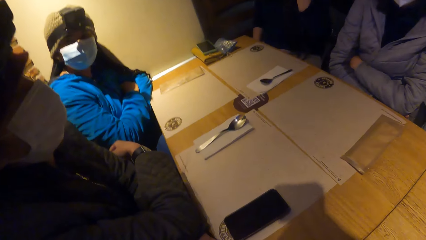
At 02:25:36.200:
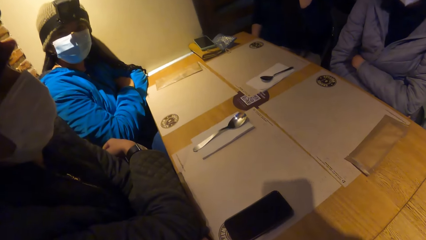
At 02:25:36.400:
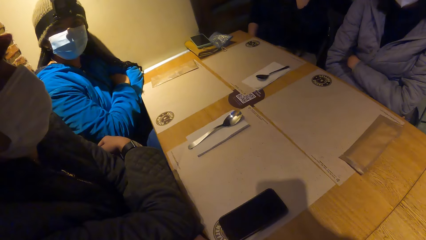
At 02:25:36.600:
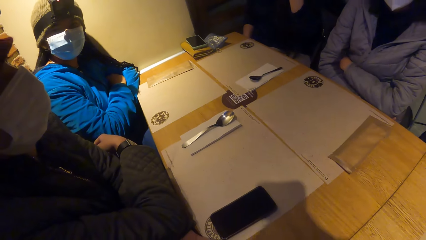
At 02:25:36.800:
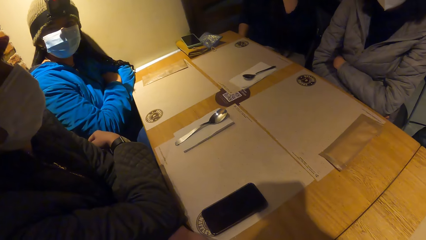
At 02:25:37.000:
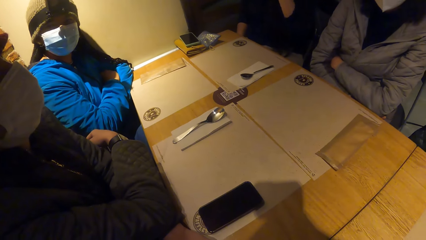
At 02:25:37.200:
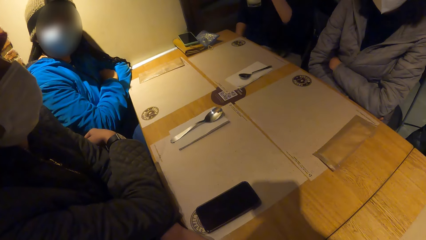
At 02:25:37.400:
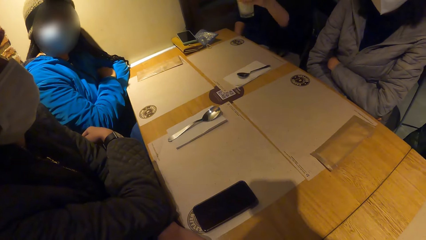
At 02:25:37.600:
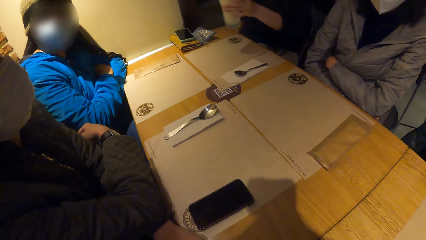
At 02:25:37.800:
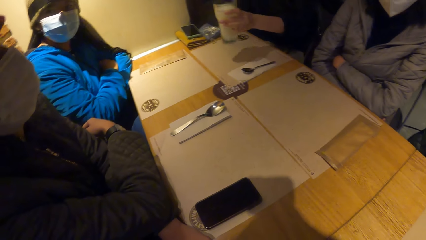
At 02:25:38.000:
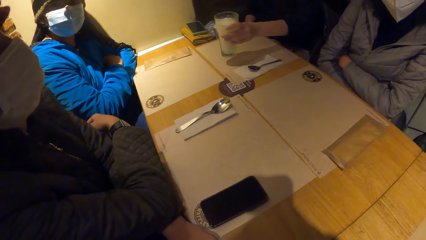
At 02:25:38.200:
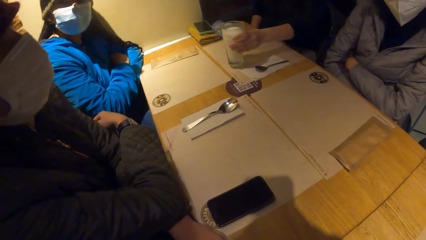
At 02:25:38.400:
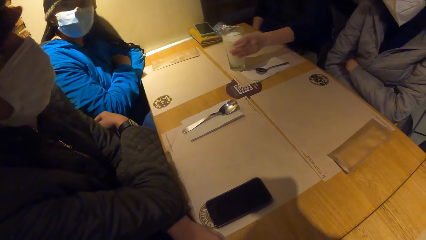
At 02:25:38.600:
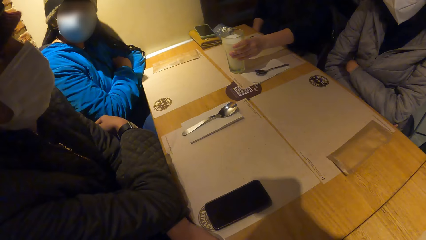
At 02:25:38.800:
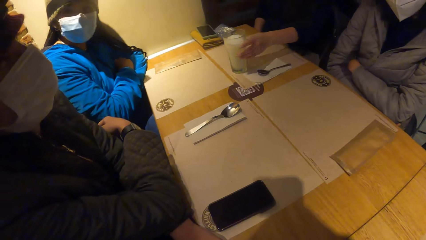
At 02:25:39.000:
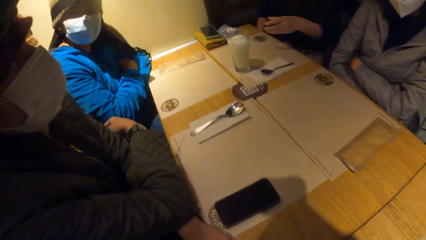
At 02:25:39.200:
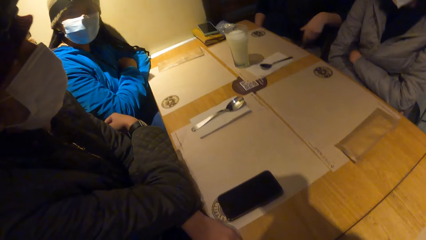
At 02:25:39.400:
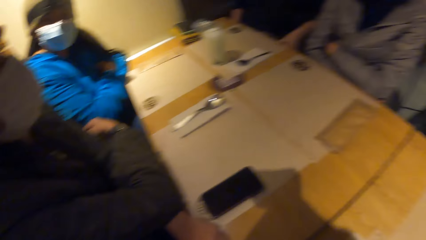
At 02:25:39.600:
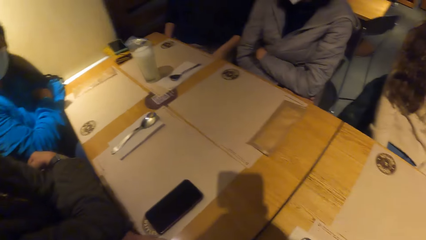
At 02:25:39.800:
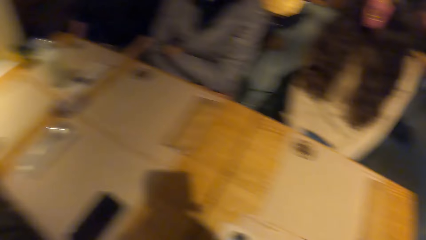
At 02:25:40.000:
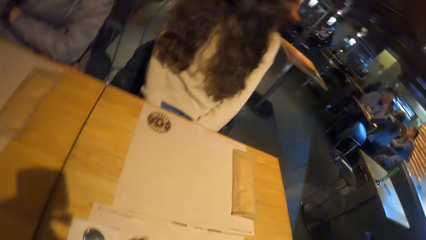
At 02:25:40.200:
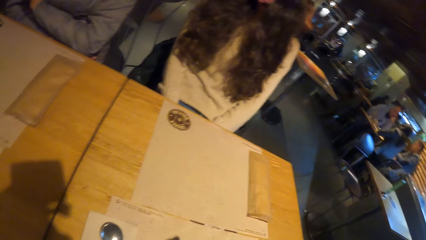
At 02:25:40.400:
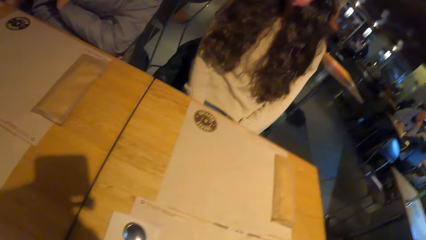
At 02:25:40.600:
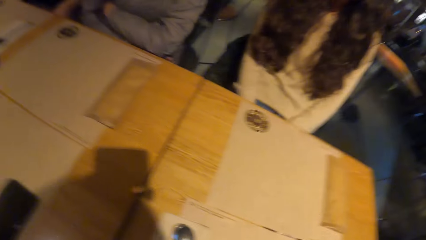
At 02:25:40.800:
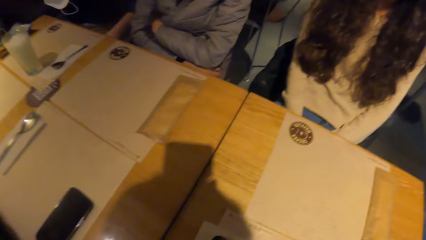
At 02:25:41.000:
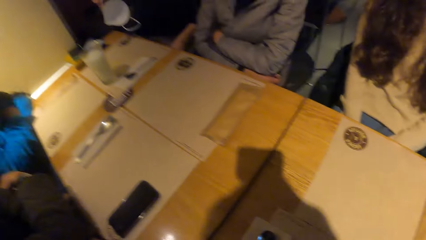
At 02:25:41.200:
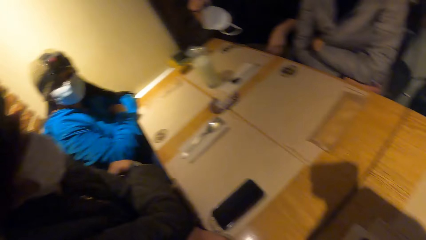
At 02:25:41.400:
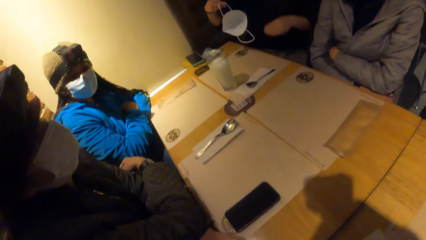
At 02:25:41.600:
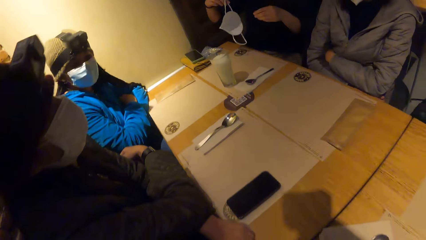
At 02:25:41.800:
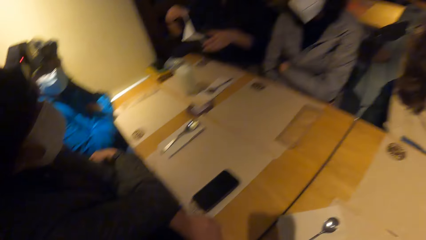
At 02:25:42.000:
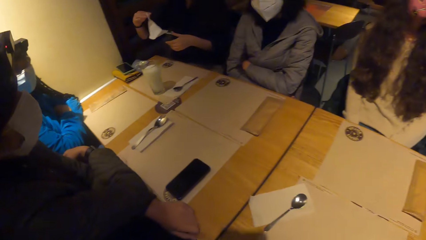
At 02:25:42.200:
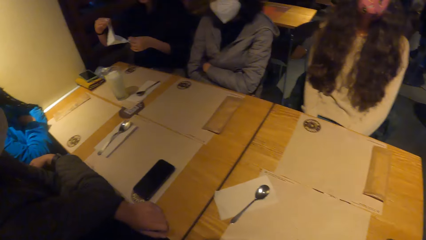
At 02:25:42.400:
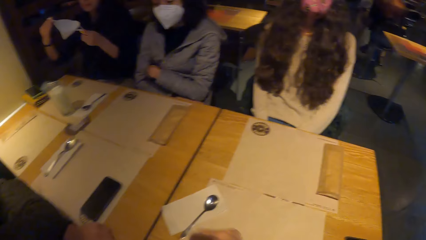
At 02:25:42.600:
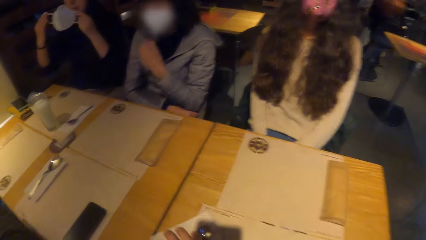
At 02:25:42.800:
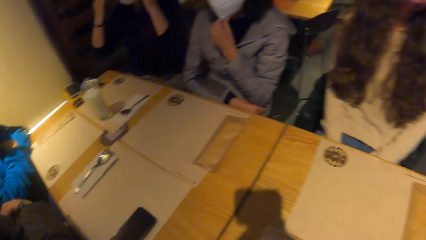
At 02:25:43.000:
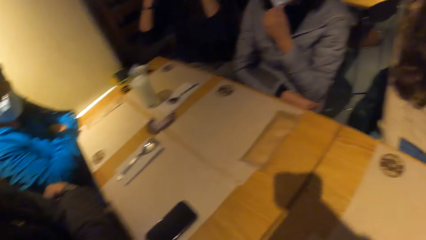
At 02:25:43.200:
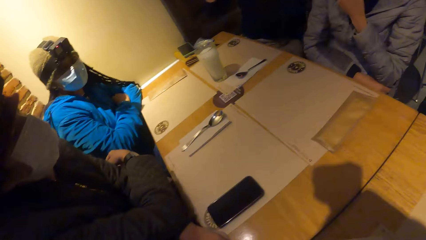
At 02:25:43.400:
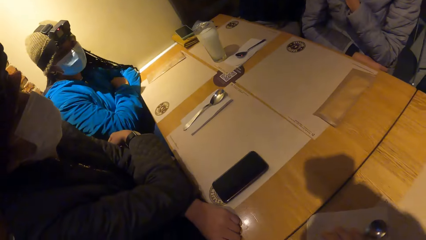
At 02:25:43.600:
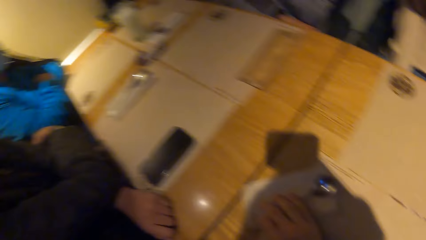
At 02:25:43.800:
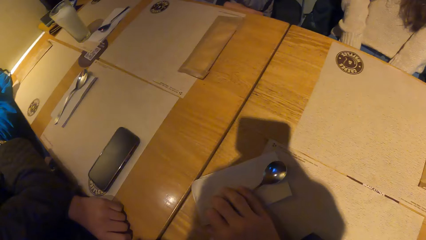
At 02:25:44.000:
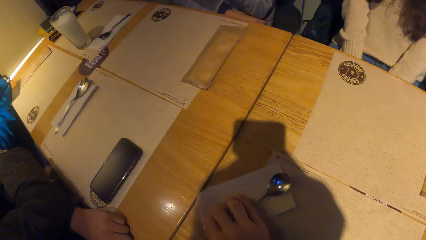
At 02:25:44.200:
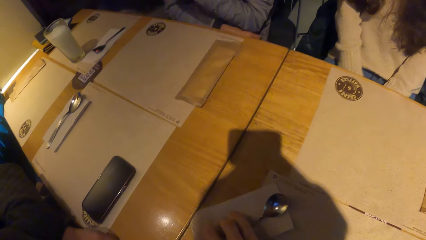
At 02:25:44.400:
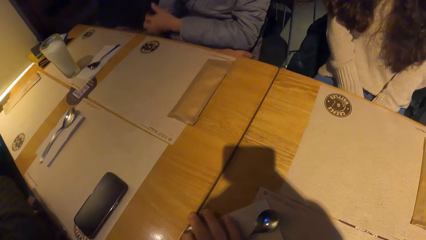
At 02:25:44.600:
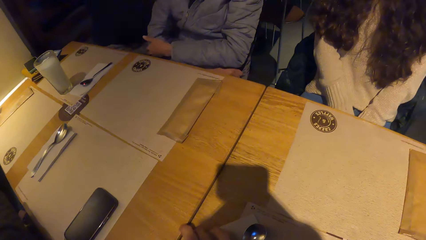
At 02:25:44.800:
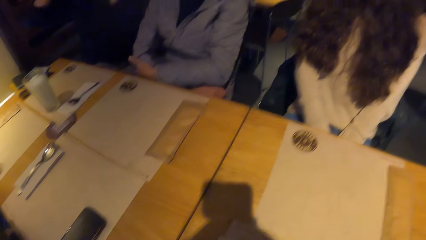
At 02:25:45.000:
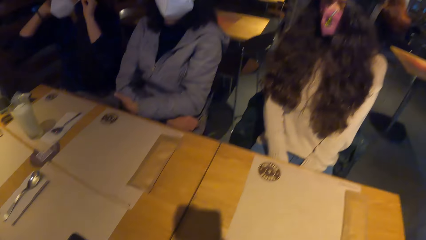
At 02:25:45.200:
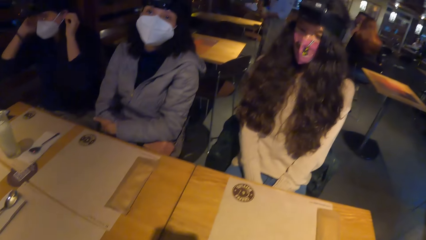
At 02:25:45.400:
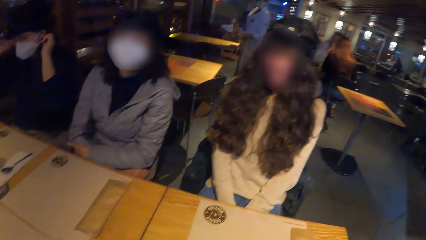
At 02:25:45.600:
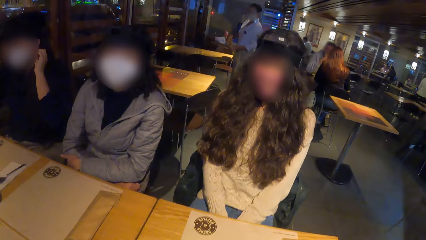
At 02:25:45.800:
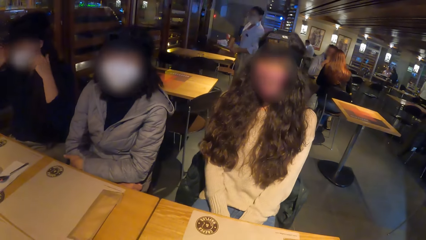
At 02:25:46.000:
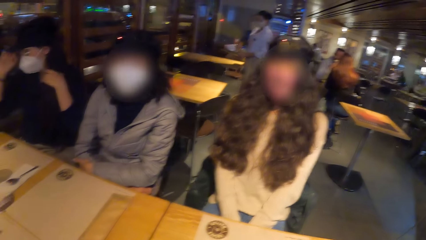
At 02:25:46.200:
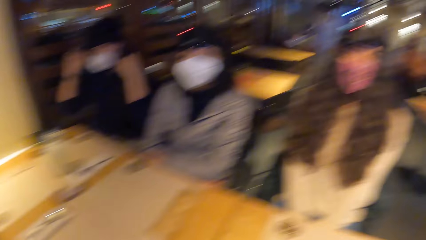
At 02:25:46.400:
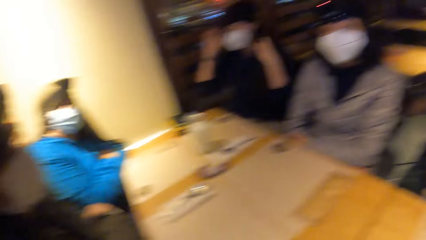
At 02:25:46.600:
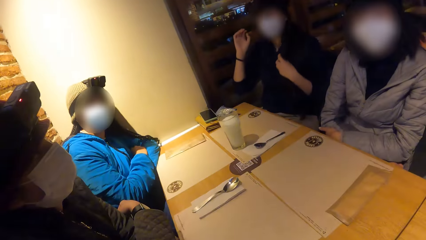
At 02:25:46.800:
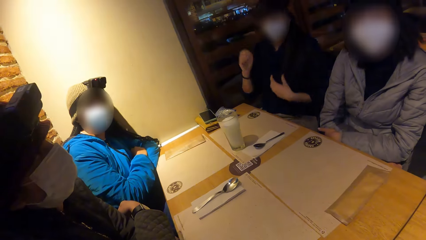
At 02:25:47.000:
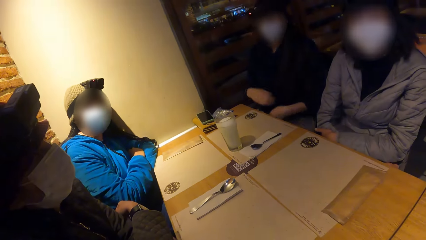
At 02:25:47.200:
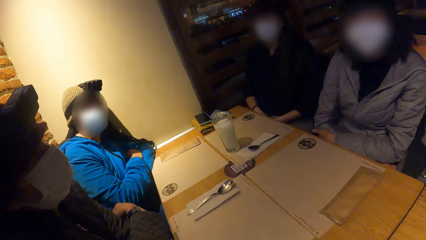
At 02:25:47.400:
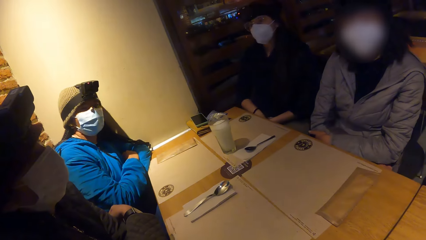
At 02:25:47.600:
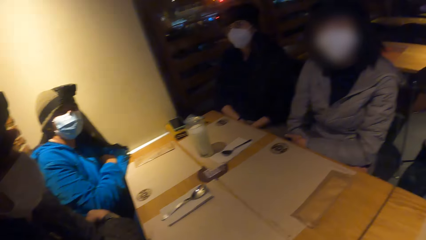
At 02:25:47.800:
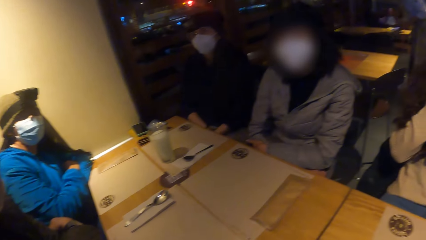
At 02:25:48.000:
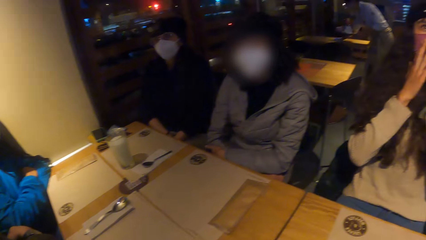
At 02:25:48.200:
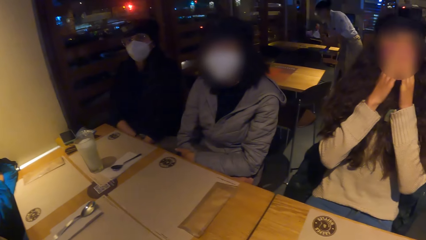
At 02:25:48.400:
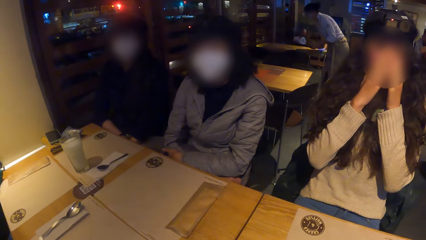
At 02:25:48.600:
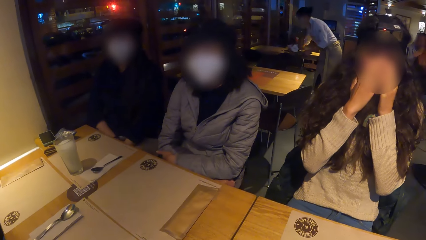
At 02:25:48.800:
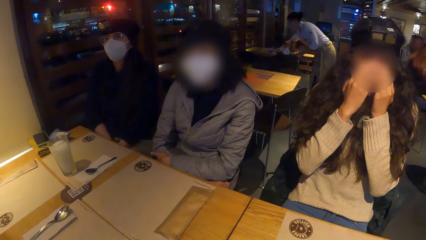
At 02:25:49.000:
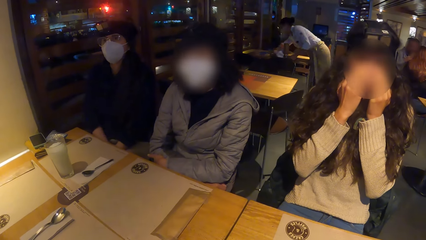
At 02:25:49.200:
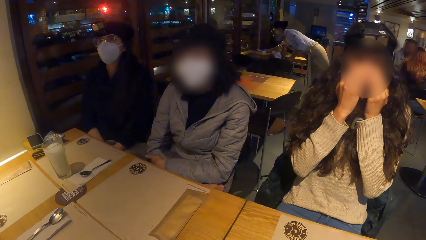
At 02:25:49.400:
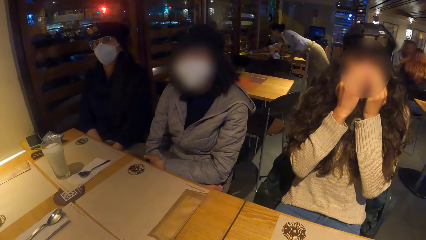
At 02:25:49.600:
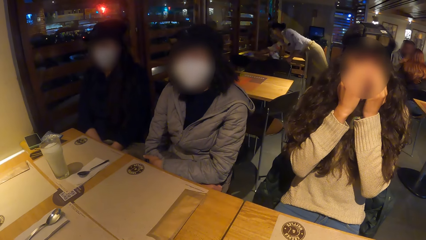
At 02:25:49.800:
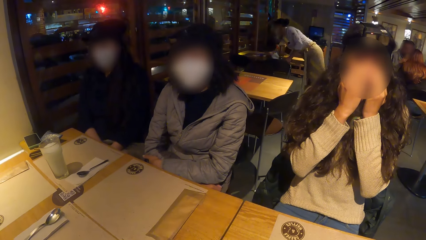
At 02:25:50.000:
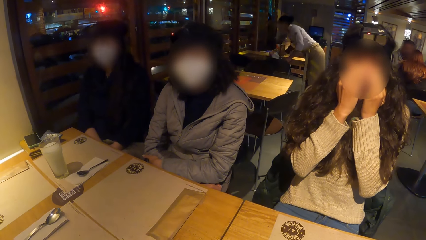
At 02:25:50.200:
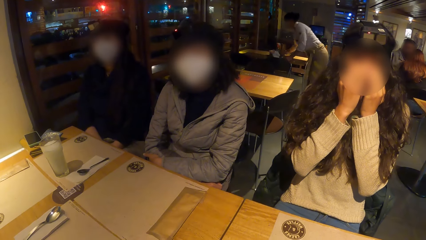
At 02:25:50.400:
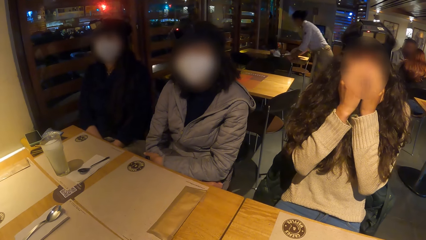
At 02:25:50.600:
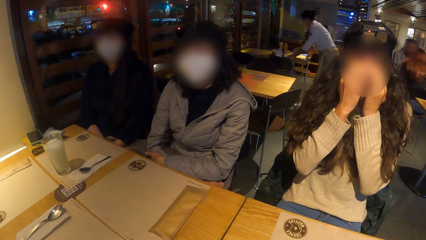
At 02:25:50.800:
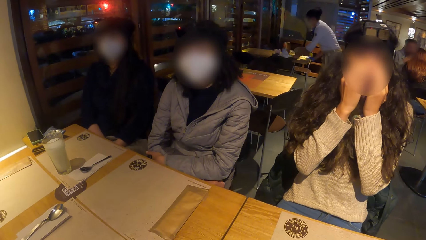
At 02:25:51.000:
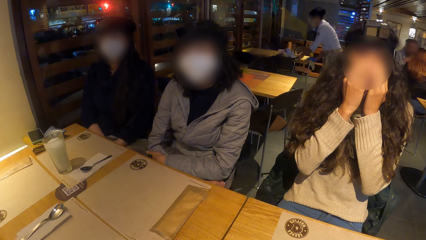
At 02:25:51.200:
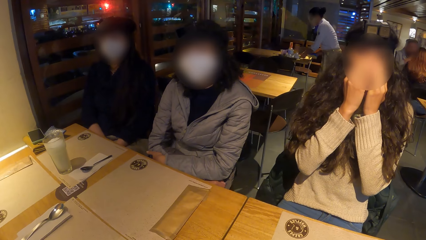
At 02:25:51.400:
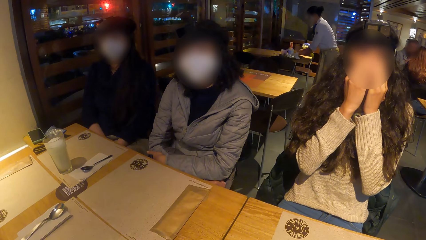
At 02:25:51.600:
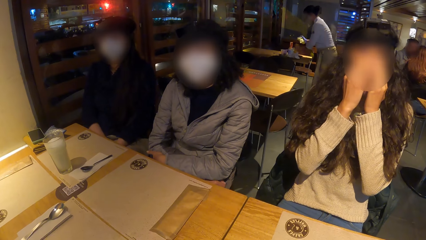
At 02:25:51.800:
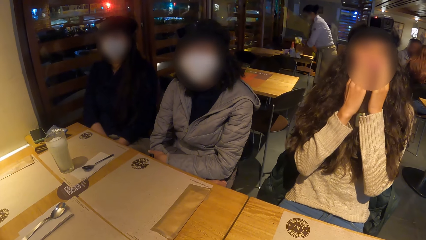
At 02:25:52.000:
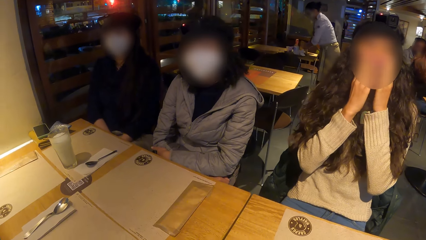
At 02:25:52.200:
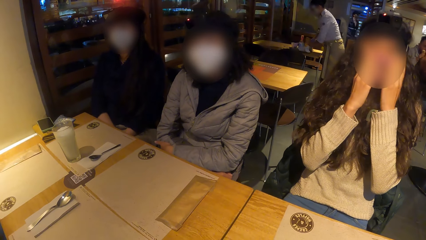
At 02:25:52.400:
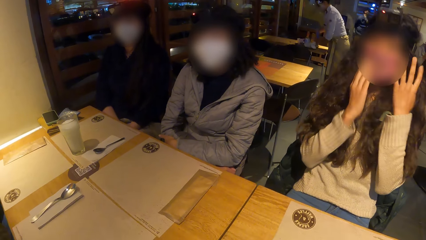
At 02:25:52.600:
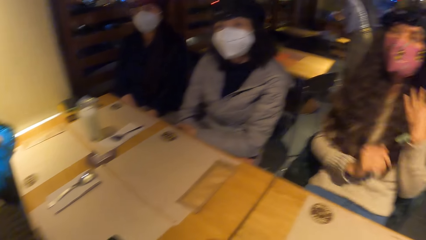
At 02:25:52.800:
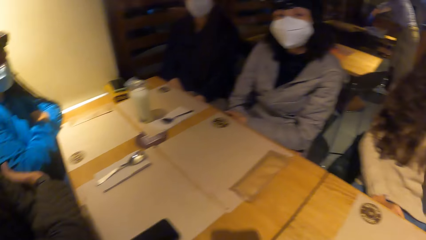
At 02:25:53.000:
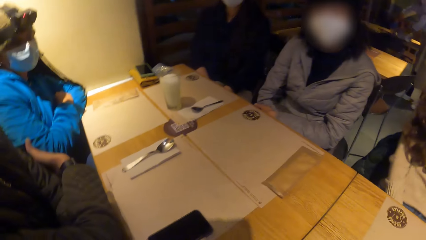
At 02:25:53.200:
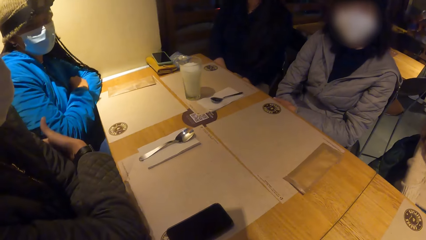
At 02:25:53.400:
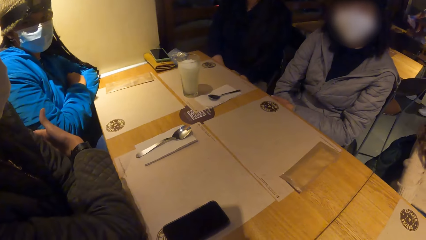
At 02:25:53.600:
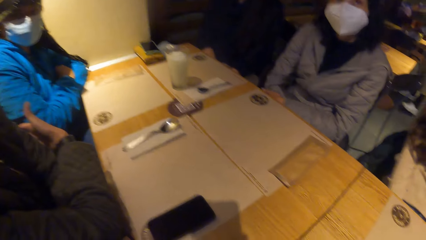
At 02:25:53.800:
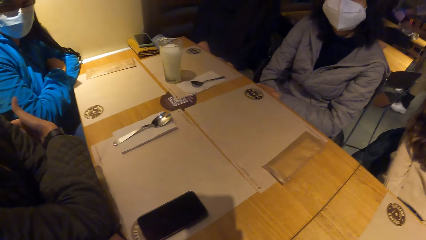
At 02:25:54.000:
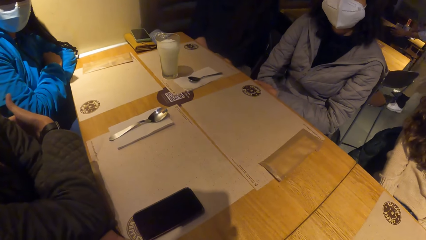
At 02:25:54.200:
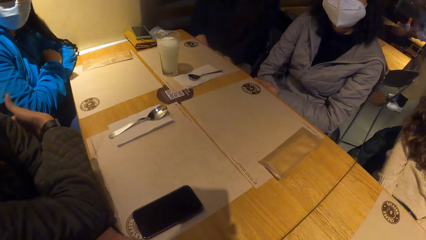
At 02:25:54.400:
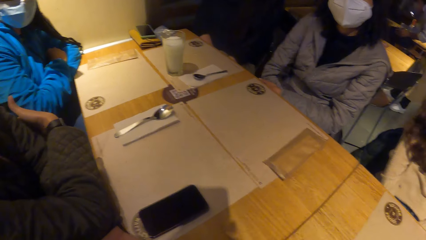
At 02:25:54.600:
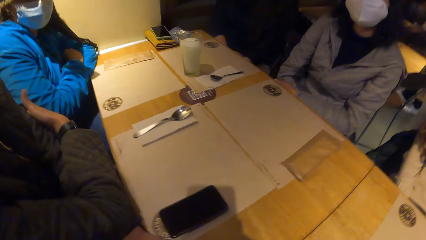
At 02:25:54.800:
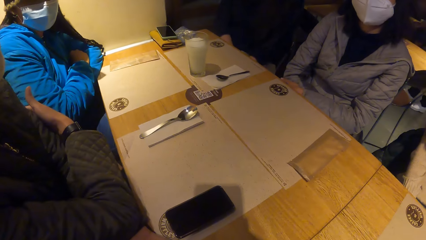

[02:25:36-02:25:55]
The woman places the glass of yoghurt in her left hand on the table. The woman holds a white facemask with both hands. The woman wears the facemask with both hands. Another woman touches her face with both hands.
